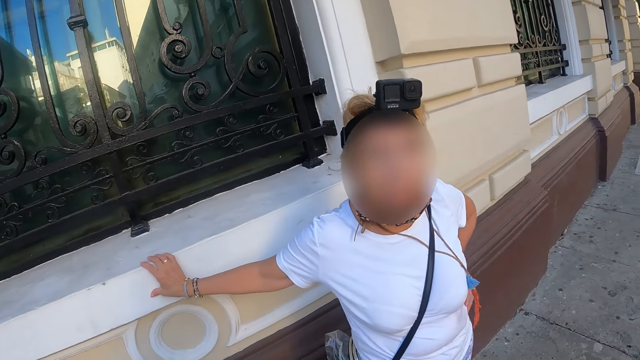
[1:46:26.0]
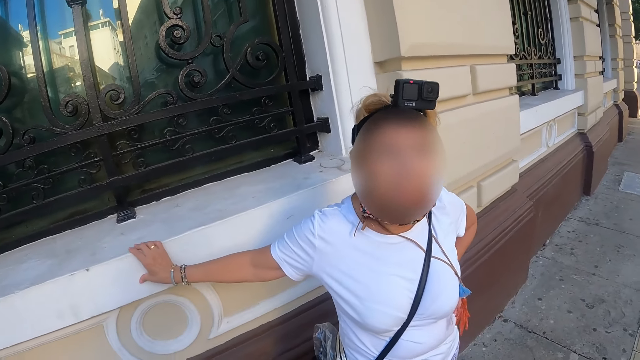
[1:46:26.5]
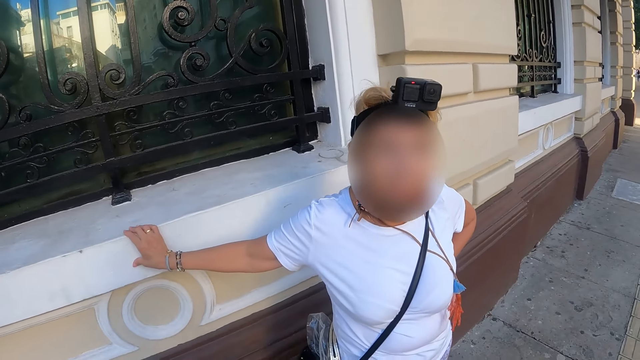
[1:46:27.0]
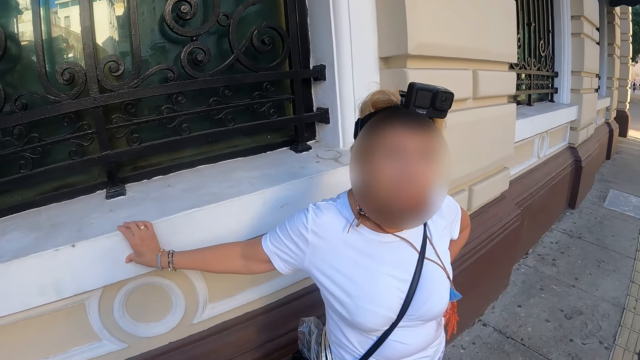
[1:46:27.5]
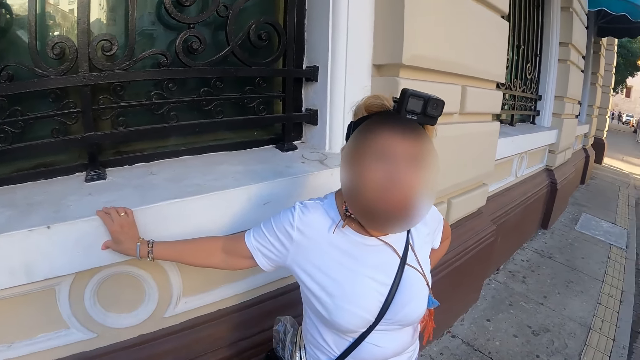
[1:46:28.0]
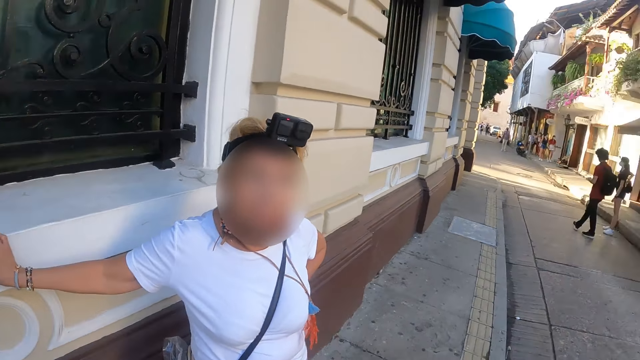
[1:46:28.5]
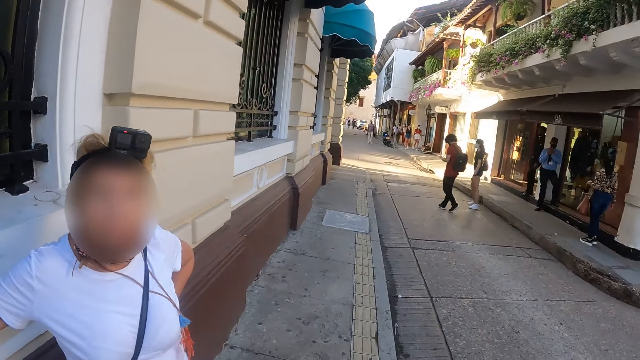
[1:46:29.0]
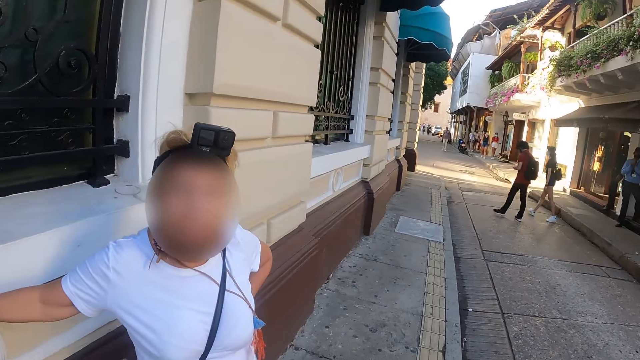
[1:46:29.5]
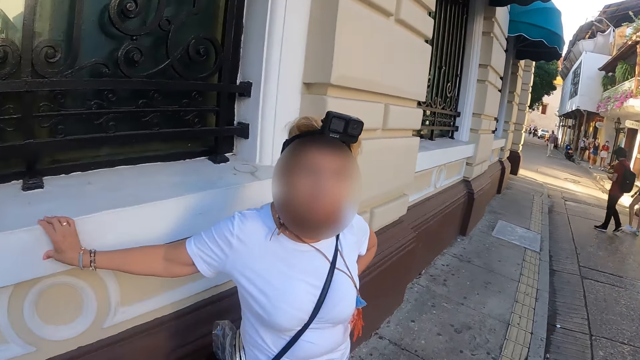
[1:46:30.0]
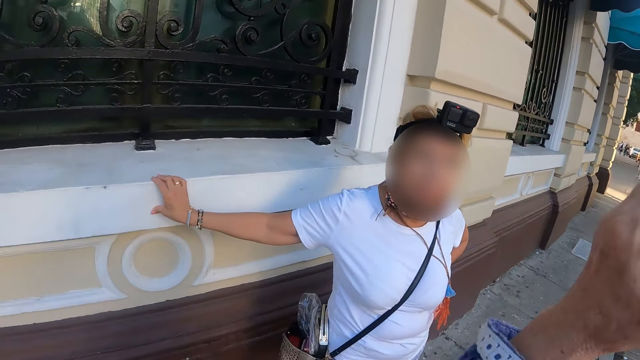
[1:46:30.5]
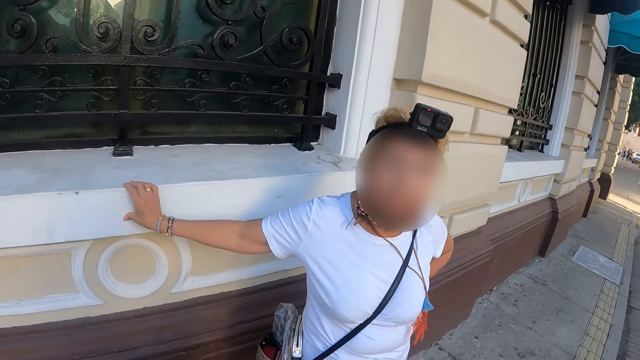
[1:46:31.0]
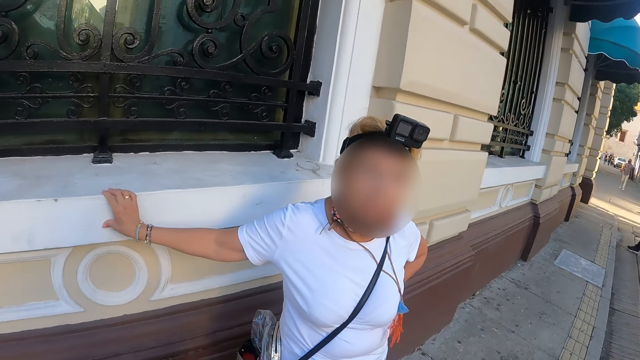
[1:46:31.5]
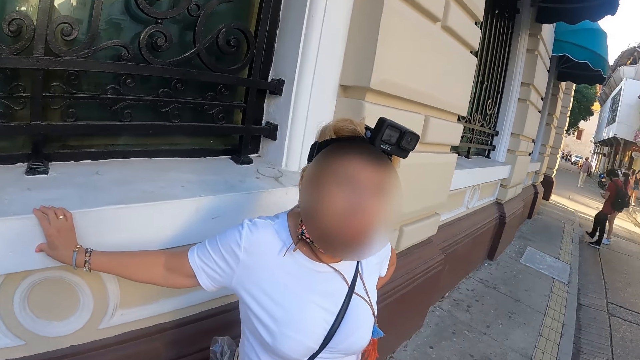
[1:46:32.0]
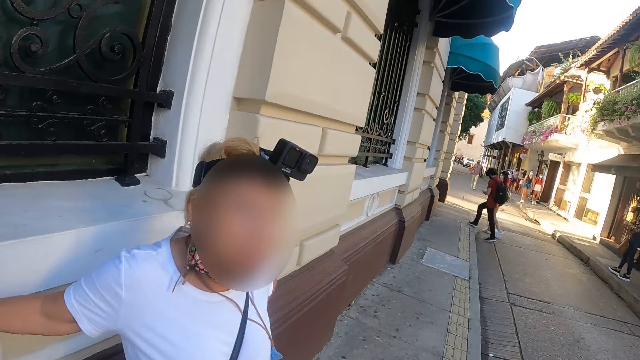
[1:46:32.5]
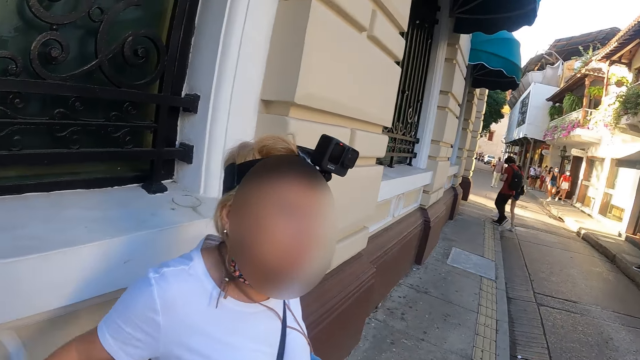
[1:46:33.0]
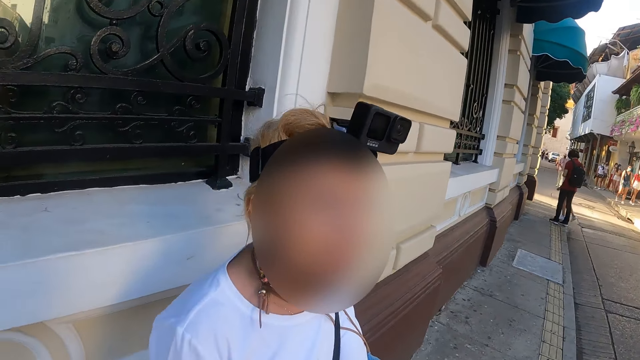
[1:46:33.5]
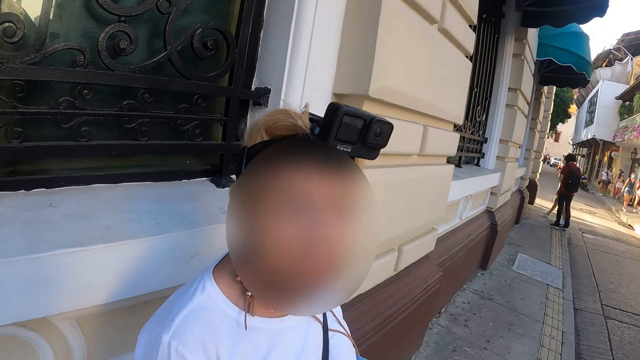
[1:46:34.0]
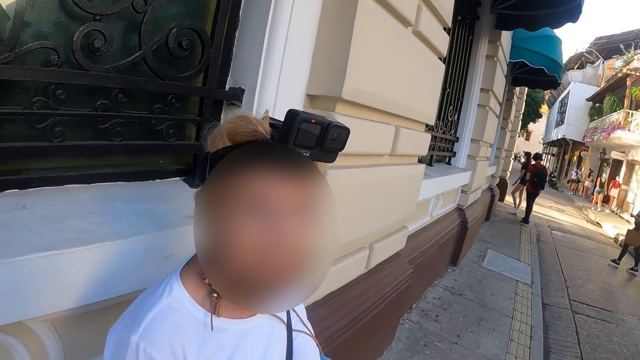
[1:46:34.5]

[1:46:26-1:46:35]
The camera wearer looks around the streets. They look at a woman.

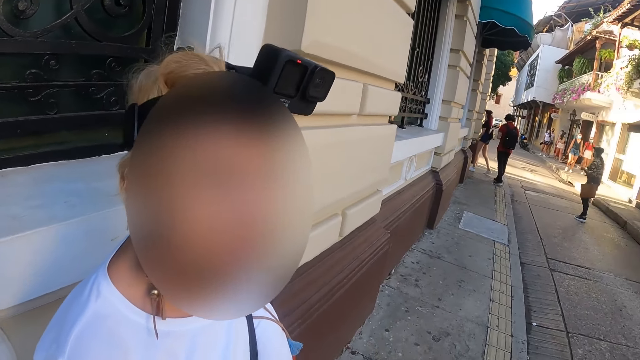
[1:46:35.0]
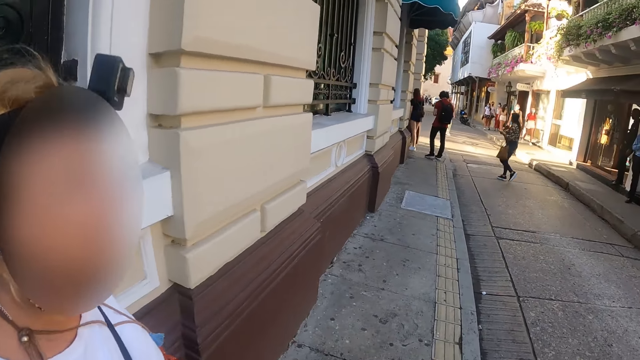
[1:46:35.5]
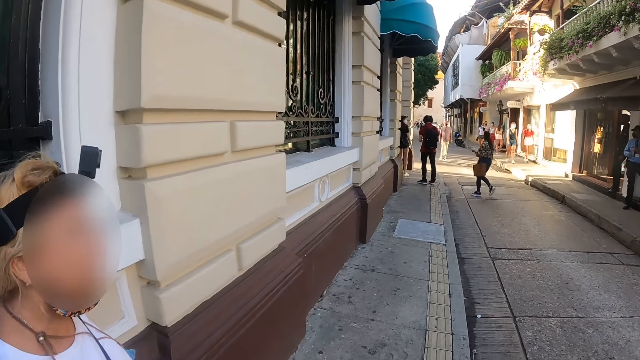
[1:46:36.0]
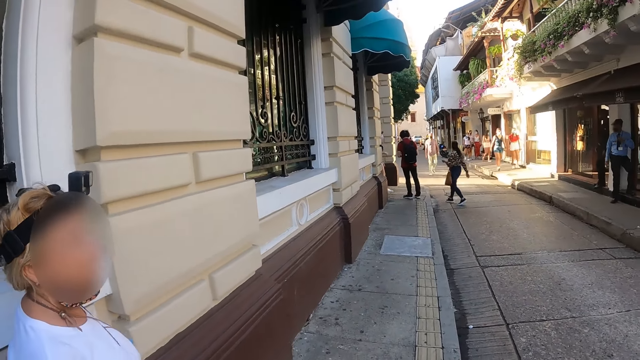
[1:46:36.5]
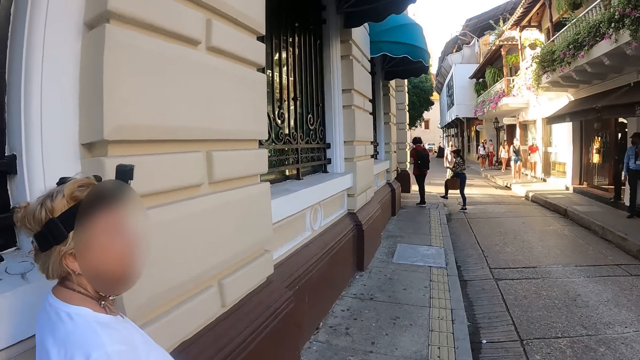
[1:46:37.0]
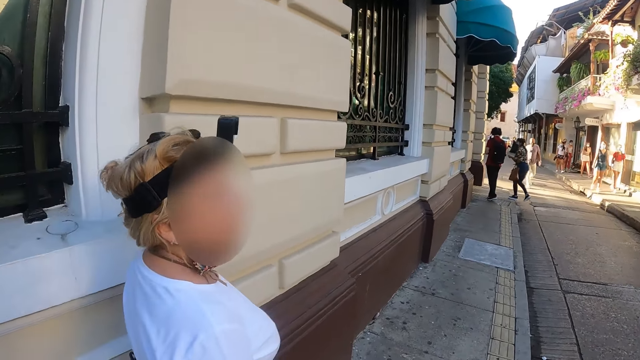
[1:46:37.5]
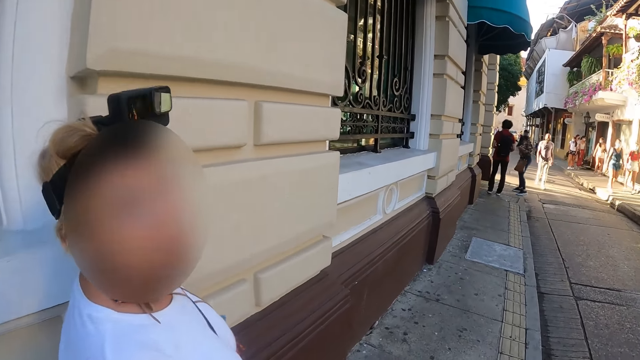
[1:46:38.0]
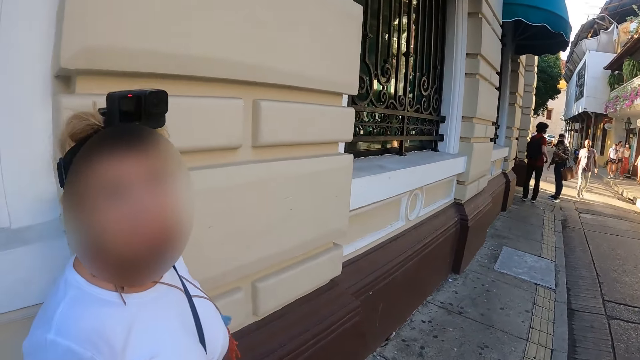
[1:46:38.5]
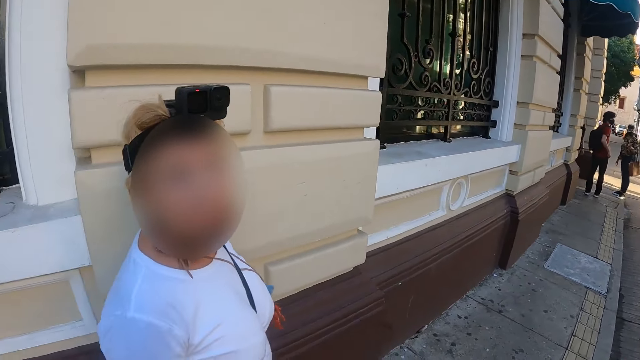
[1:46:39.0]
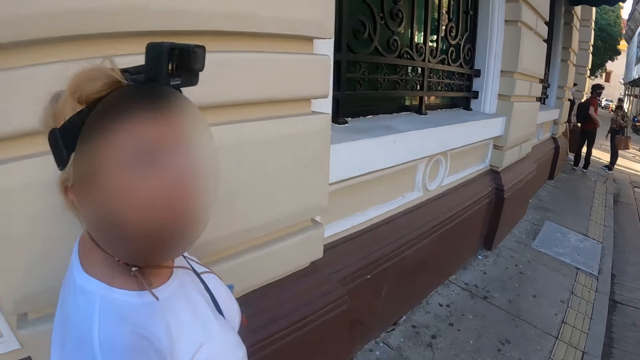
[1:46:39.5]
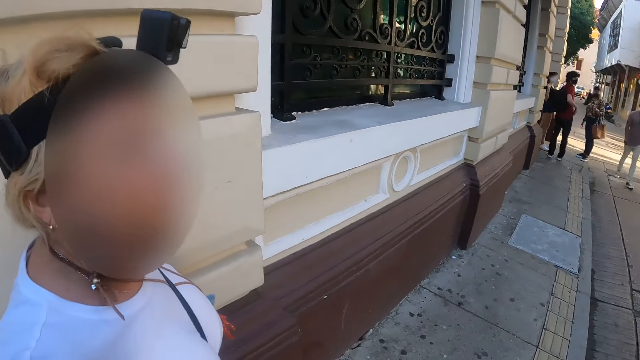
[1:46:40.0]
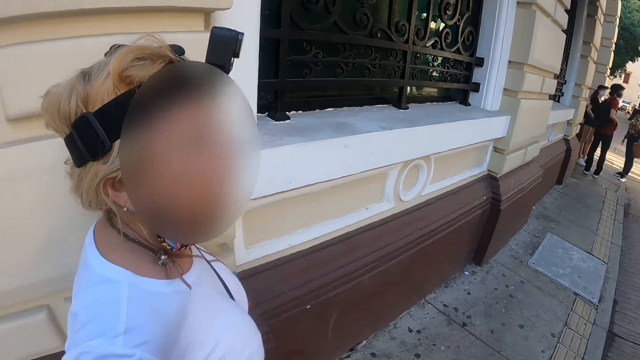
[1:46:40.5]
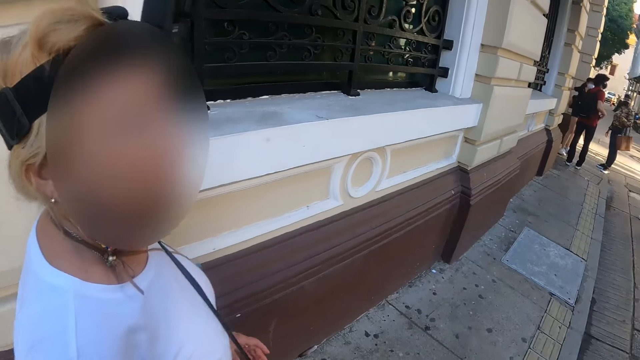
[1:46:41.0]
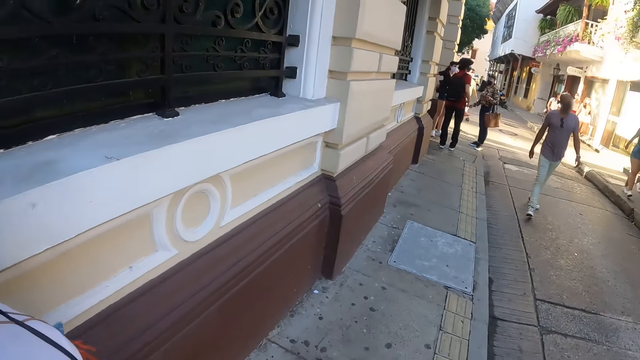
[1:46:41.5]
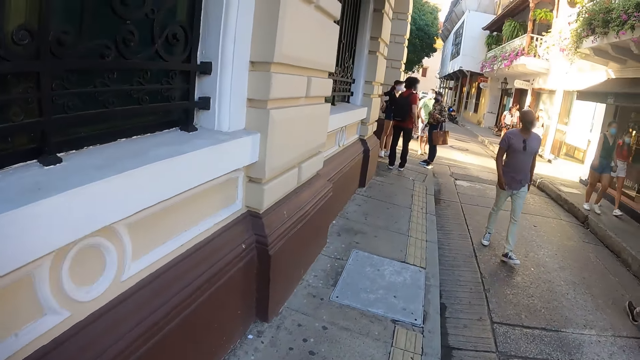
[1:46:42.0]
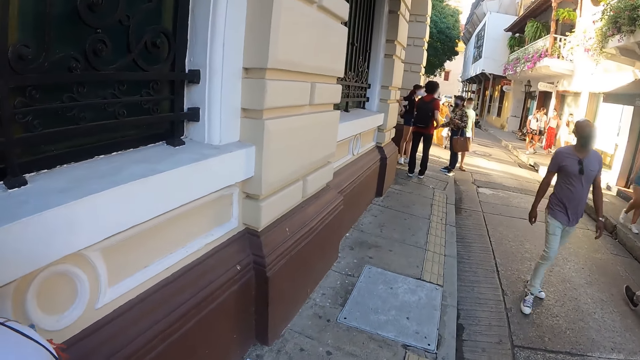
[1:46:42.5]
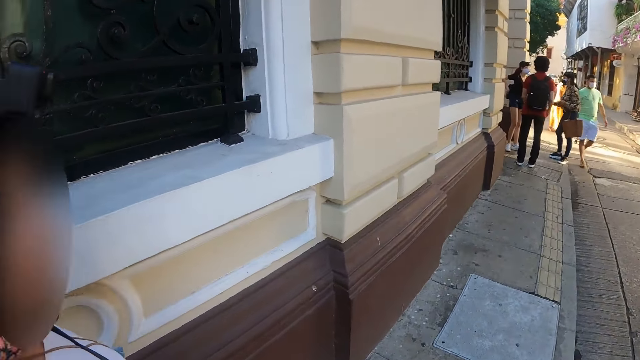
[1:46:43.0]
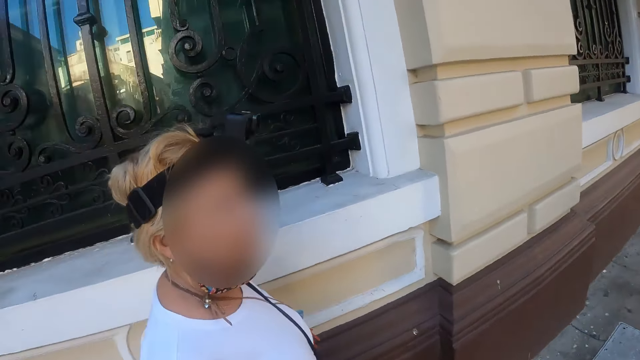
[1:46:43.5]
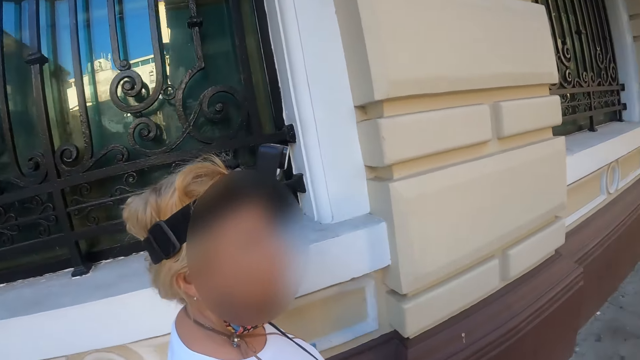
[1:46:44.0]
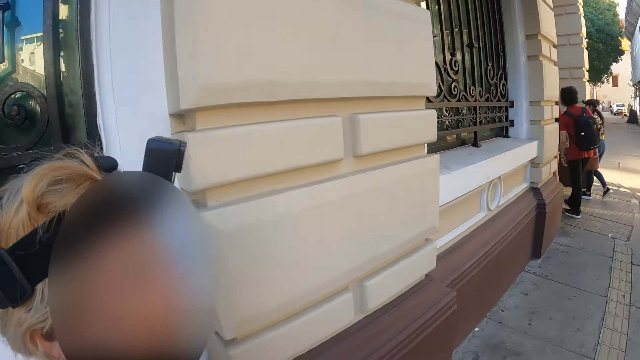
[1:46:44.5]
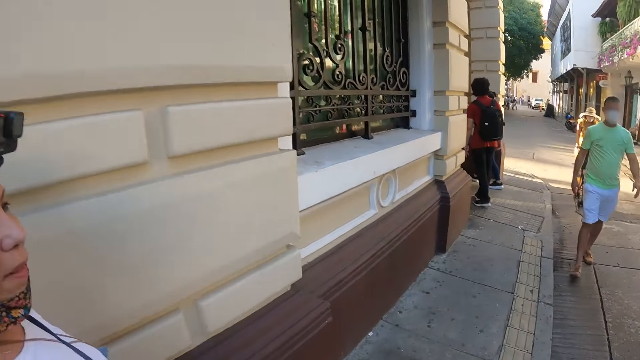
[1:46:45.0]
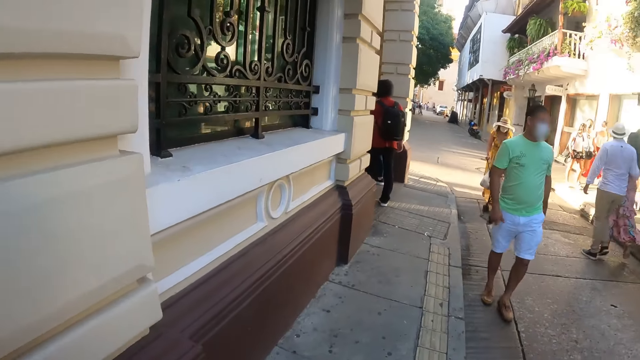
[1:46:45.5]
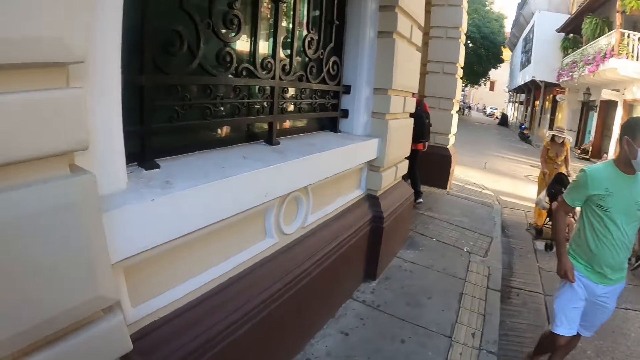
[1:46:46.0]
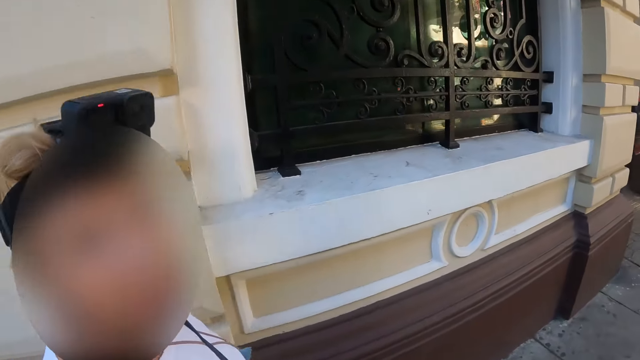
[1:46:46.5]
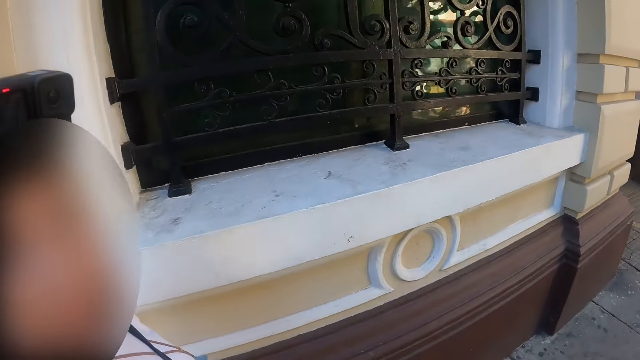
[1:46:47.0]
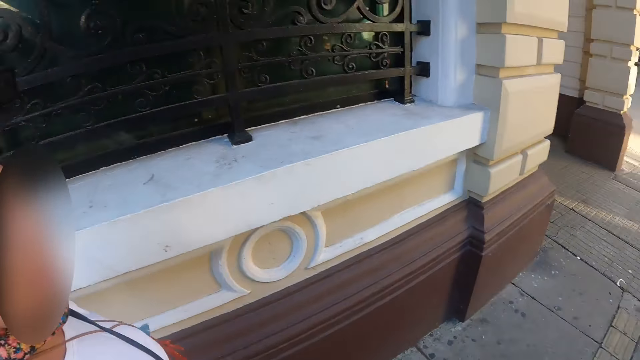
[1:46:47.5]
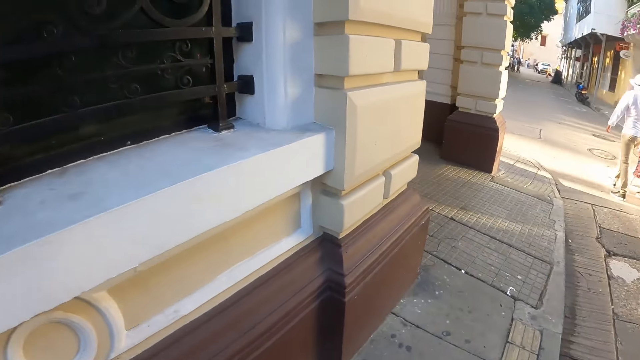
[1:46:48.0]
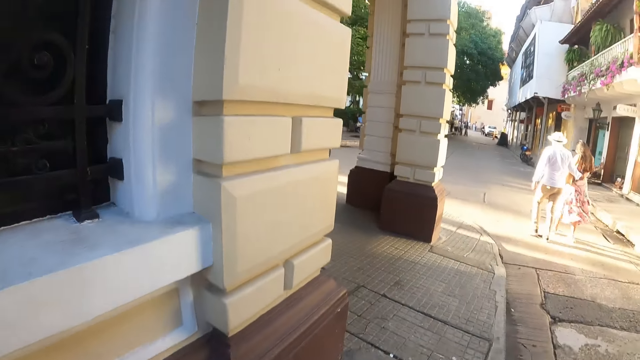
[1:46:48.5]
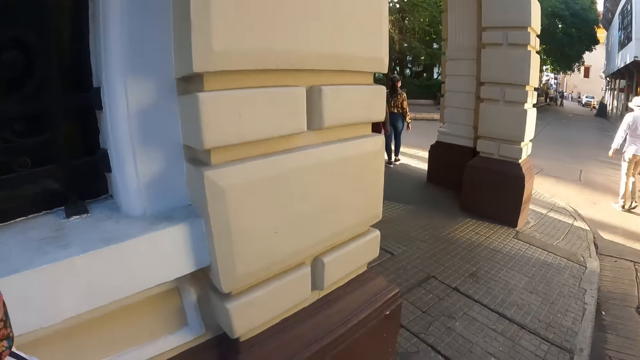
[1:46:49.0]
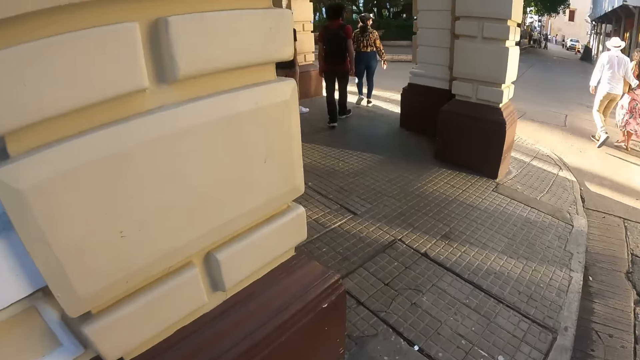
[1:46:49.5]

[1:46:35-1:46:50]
The camera wearer and a woman walk along the sidewalk. The woman looks at the camera wearer.
